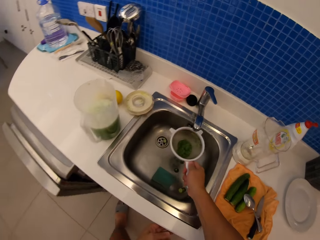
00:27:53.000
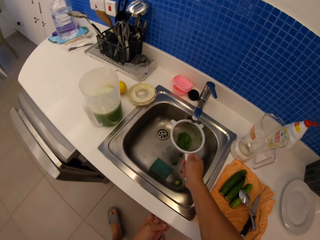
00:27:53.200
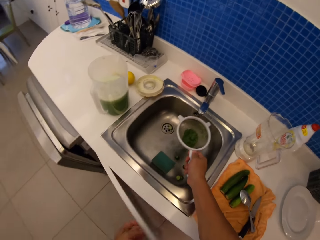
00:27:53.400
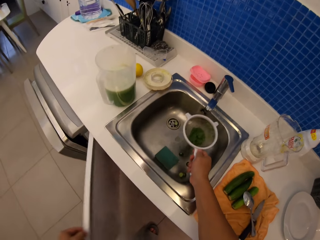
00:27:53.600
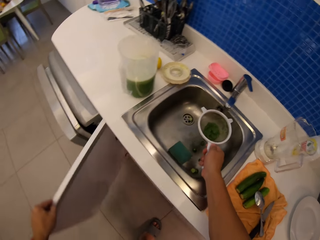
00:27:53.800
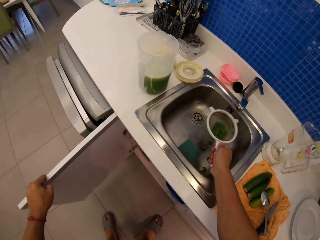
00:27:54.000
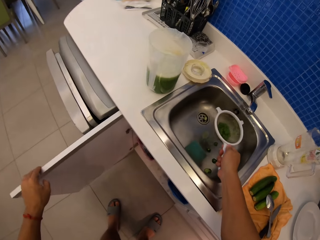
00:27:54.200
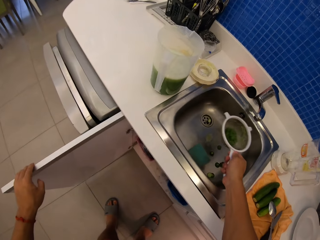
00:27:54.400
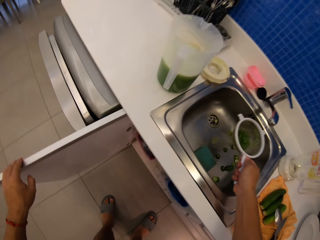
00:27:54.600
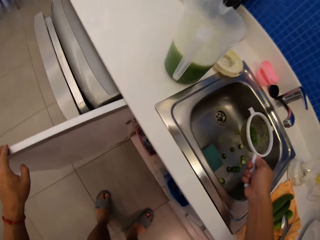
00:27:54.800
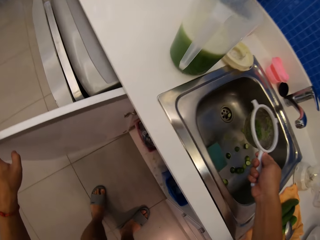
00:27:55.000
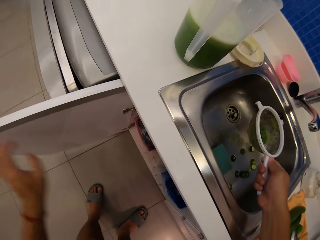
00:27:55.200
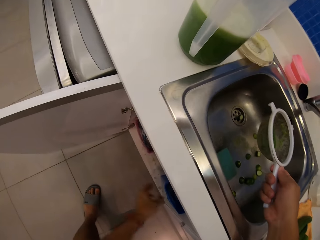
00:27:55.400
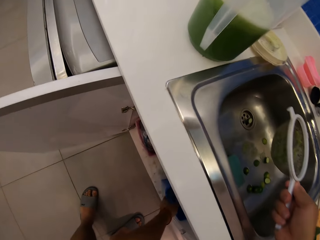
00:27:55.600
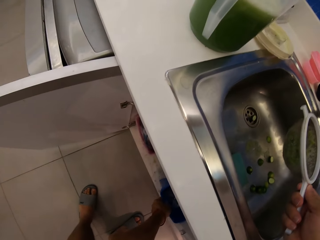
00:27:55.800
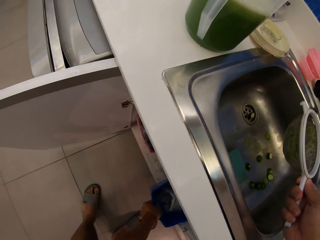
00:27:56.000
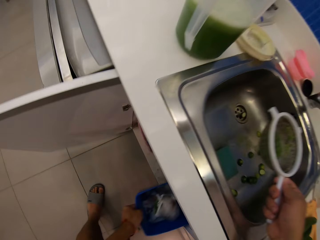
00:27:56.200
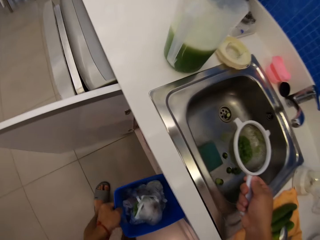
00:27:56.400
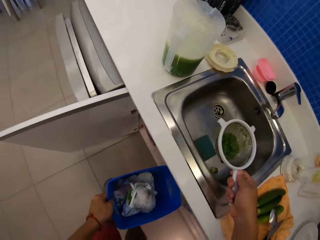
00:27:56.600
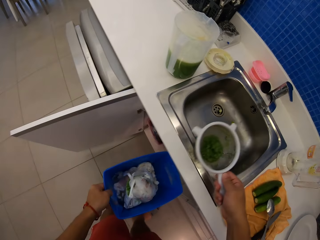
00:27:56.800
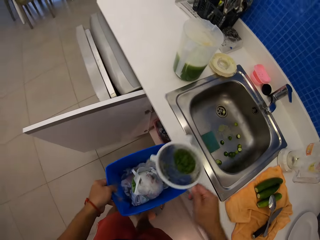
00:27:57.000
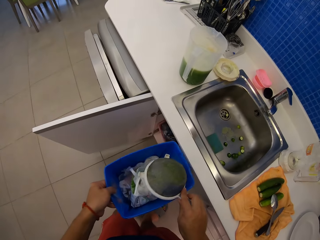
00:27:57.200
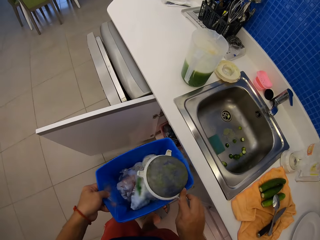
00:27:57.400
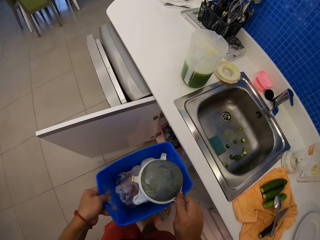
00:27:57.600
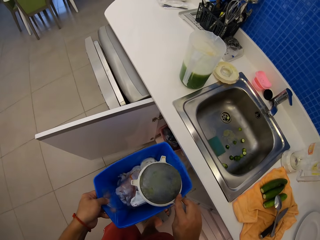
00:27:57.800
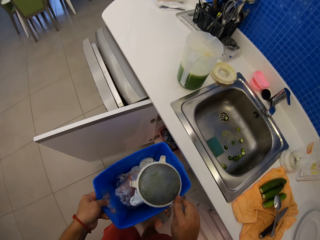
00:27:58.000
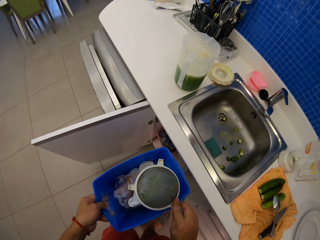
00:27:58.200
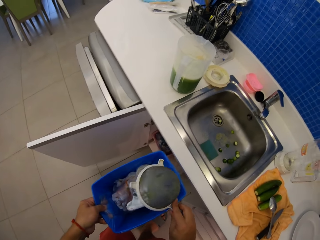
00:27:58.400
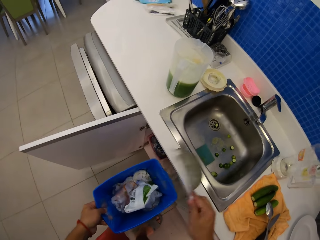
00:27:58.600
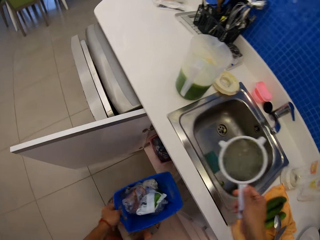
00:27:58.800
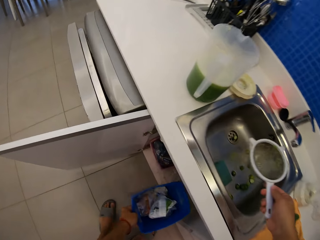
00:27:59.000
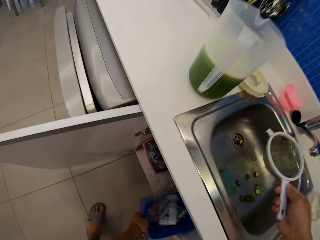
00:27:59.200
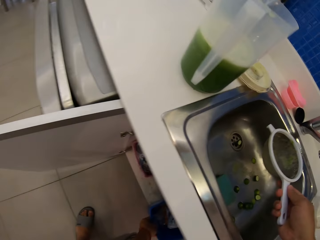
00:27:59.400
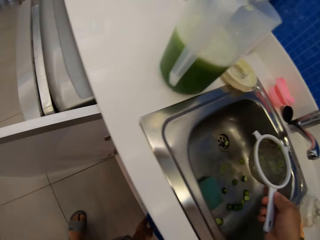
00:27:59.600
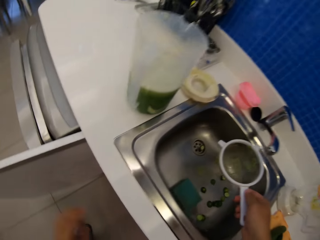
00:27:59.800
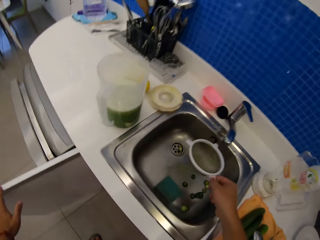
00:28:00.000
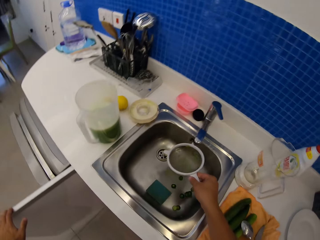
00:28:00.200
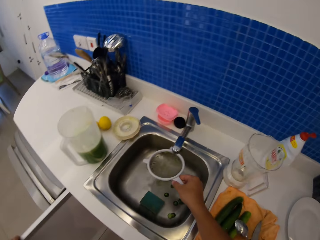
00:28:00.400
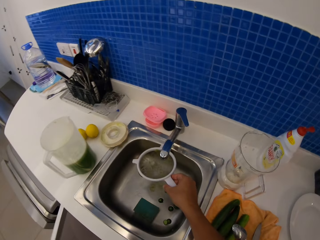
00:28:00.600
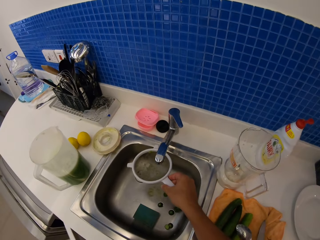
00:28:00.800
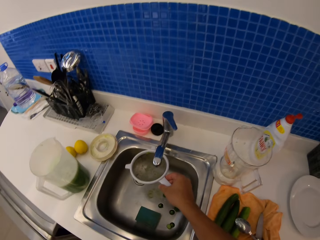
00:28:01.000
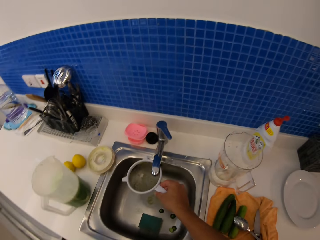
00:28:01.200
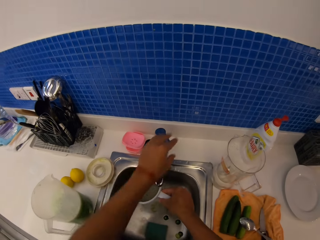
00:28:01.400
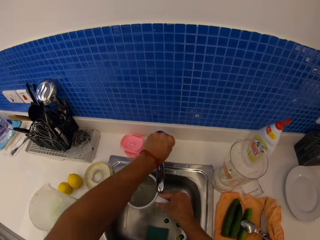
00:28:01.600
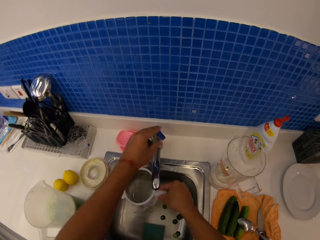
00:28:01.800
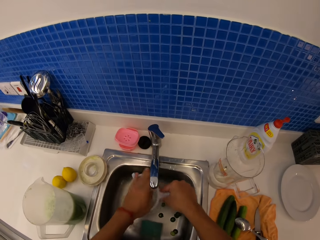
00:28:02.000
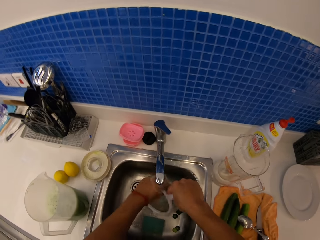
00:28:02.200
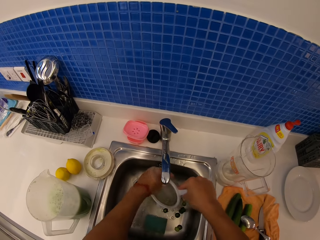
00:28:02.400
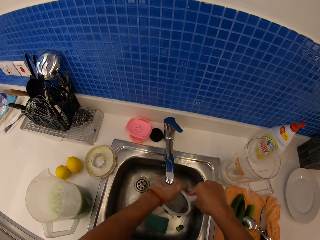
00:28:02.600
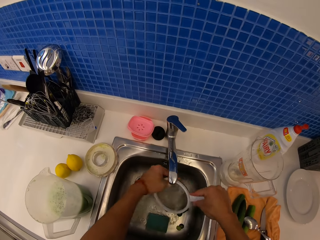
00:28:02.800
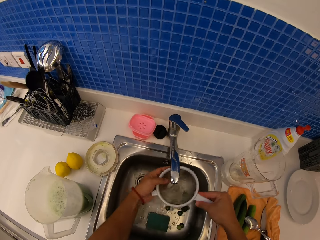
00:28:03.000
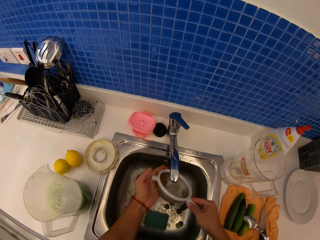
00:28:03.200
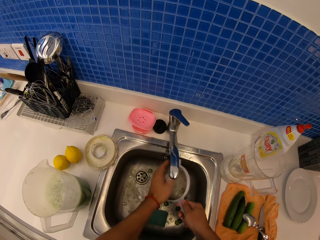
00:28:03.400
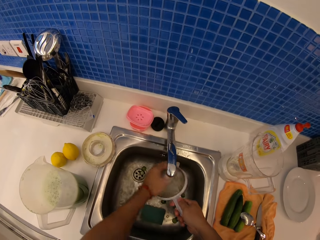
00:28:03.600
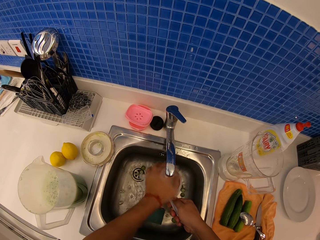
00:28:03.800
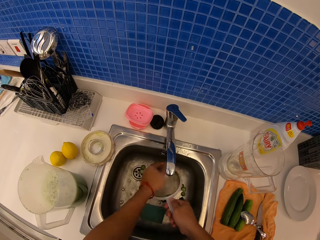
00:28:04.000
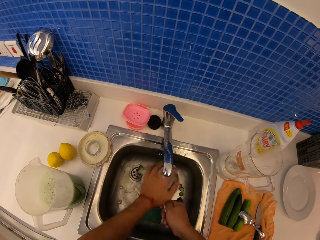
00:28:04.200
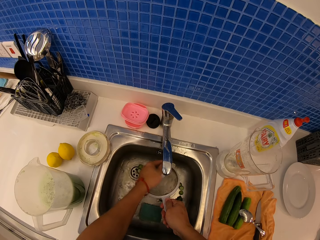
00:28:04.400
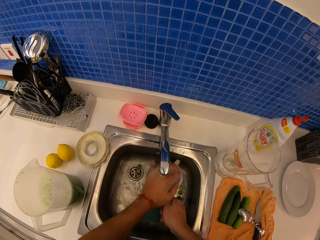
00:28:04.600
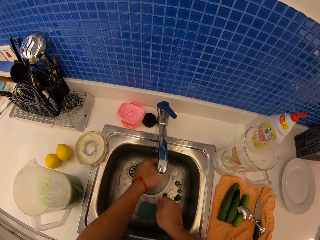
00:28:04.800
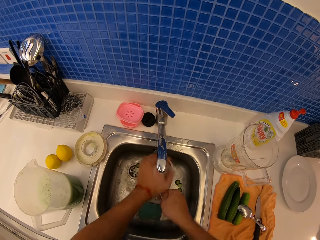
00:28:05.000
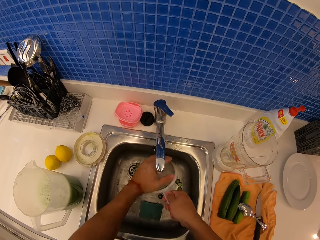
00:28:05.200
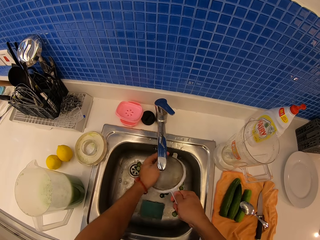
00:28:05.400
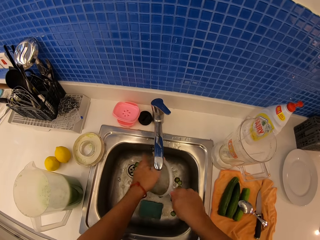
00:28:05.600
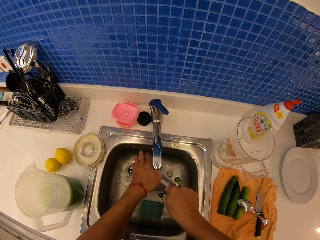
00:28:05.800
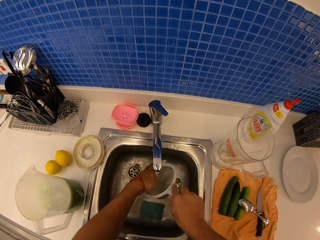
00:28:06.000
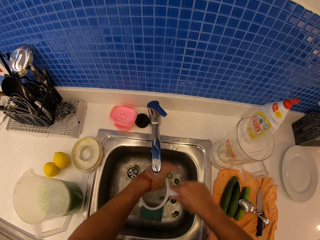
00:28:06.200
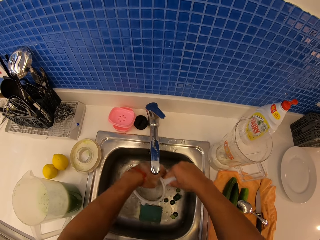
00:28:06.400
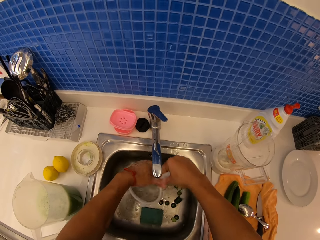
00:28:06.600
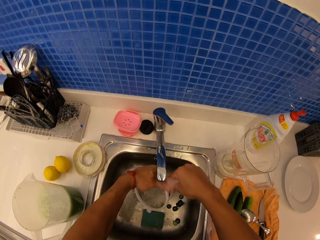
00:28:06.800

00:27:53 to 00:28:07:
The camera wearer opens the bottom cabinet. They pick up a trash can from the cabinet. They pour the cucumbers in the sieve into the trash can. They place the trash can in the bottom cabinet. They close the bottom cabinet. They open the water tap. They rinse the sieve in the sink.

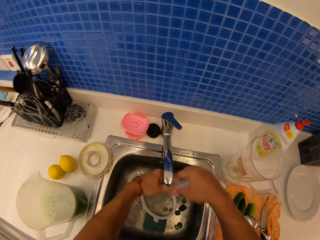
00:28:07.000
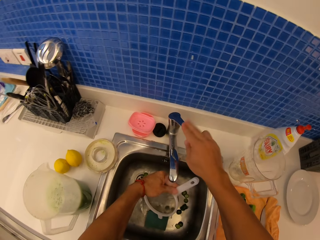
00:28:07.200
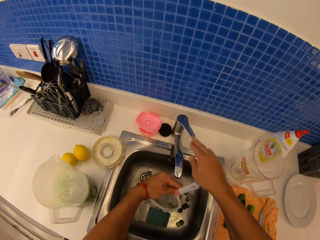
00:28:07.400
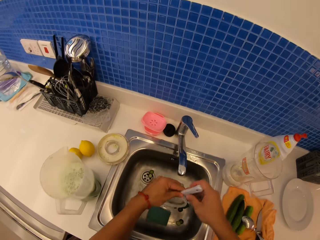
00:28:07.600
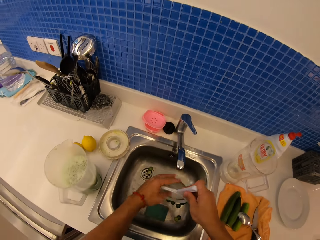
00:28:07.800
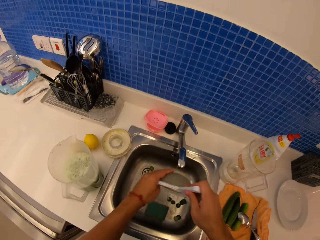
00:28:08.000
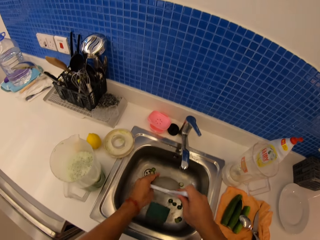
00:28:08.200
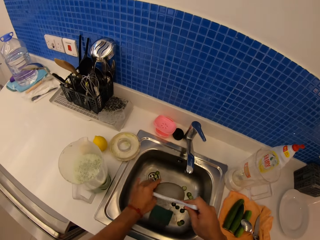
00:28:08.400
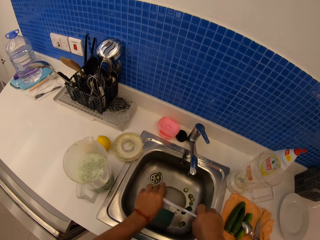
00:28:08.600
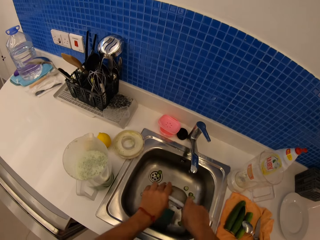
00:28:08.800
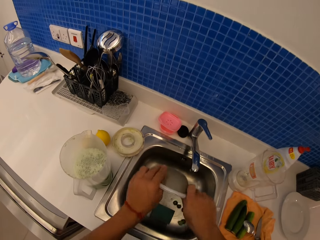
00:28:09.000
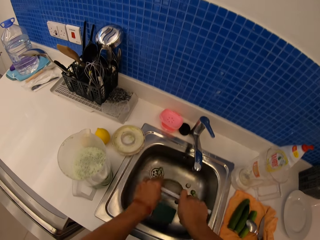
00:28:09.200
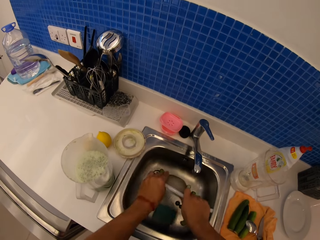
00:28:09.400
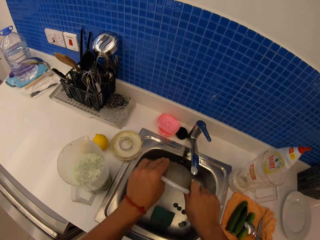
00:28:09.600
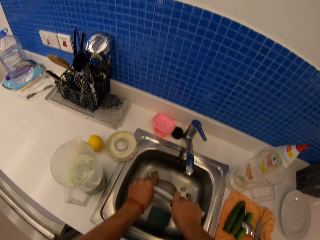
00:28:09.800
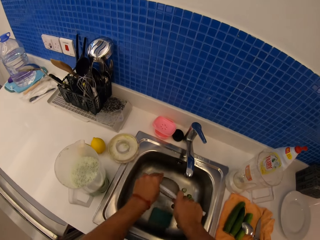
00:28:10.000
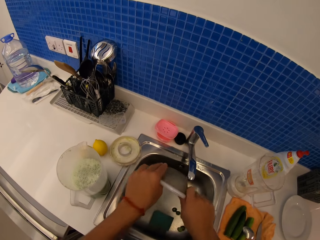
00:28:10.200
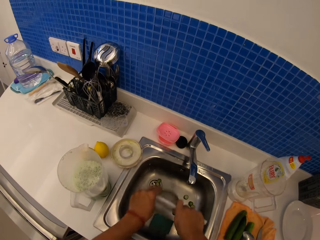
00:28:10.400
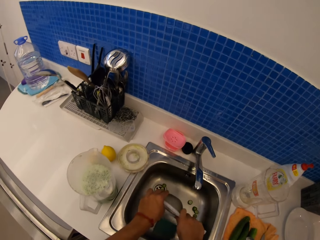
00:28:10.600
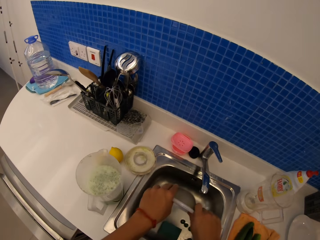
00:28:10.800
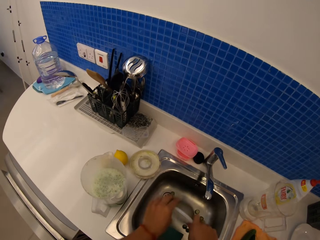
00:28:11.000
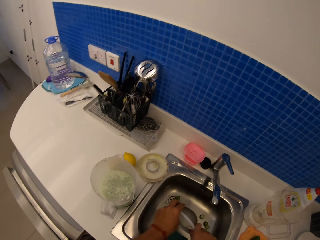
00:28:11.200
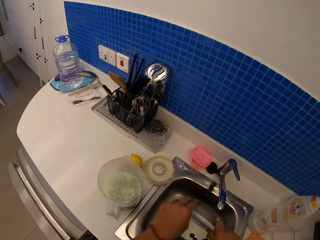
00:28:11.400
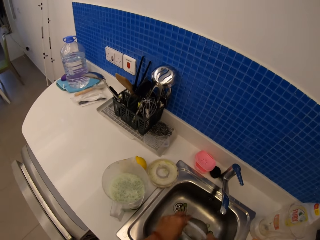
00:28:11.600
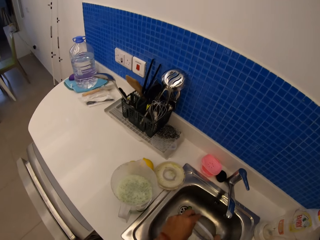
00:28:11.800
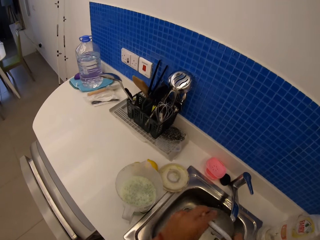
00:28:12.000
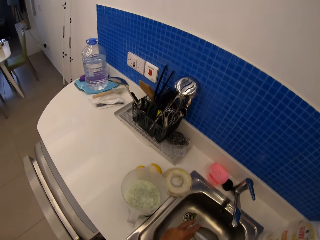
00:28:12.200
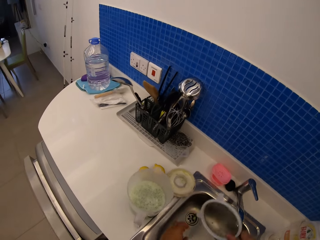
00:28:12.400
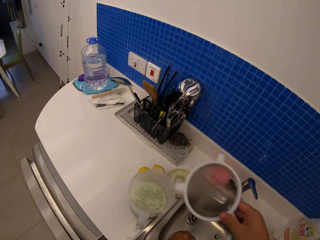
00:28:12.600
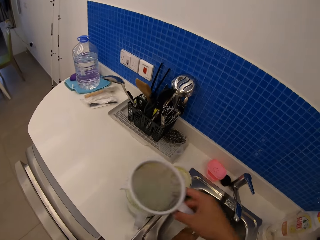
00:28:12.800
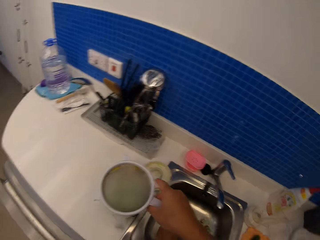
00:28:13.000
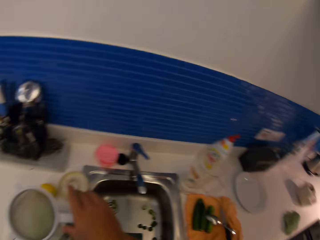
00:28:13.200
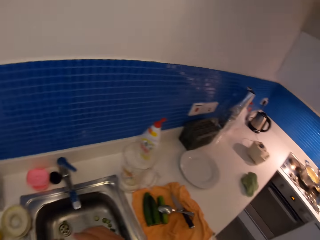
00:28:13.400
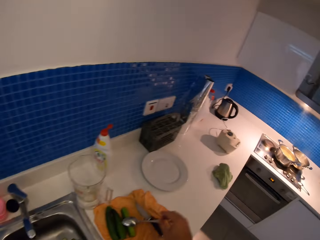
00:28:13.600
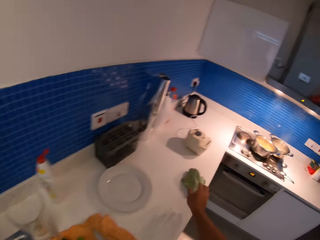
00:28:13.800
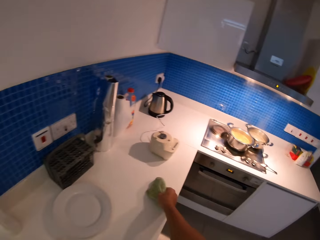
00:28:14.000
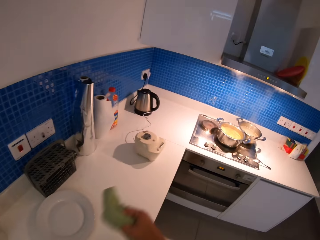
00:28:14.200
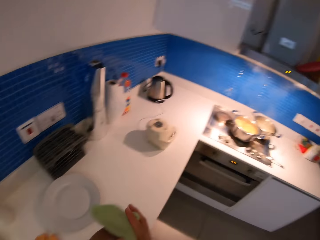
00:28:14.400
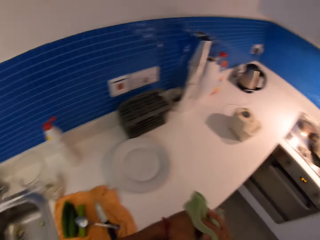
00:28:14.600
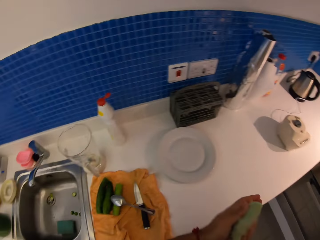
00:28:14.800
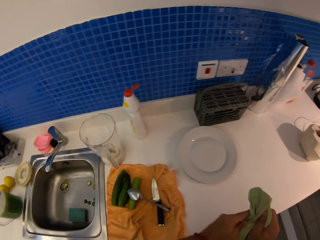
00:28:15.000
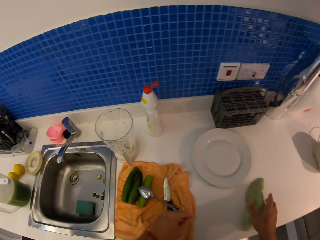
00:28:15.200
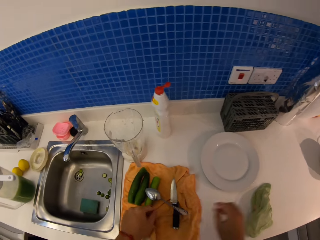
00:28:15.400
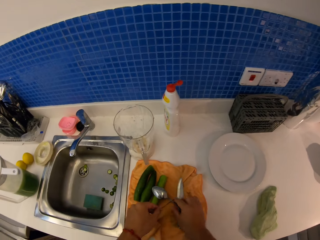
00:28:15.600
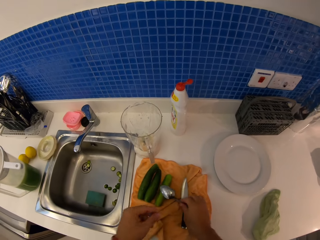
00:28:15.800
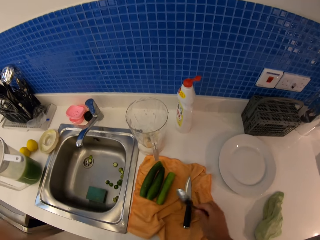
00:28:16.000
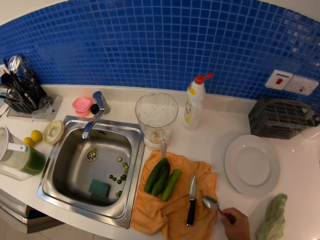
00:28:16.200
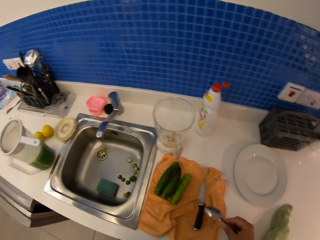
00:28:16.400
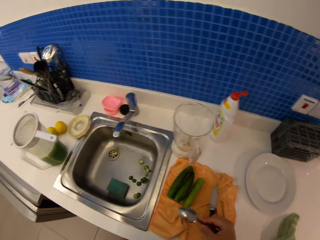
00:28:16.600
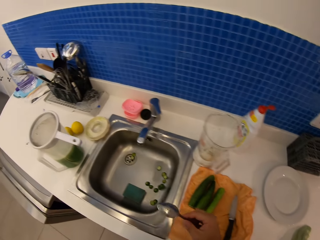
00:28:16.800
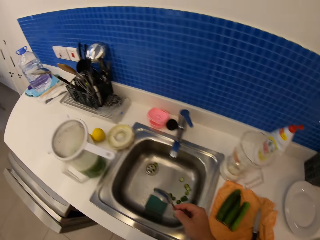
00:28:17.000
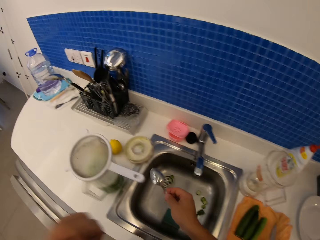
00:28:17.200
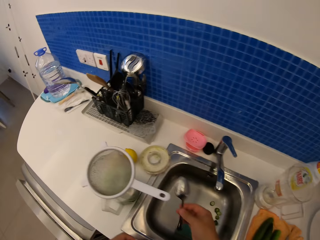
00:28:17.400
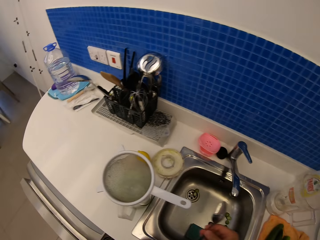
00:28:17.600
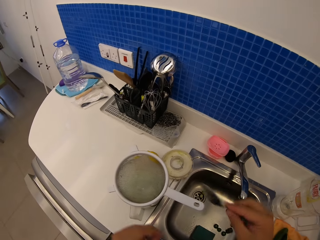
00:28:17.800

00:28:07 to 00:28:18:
The camera wearer turns off the water tap. They shake the sieve over the sink. They place the sieve on the jug. They pick up a table towel on the kitchen counter. They wipe hands with the table towel. They place the table towel down on the kitchen counter. They pick up a spoon.
